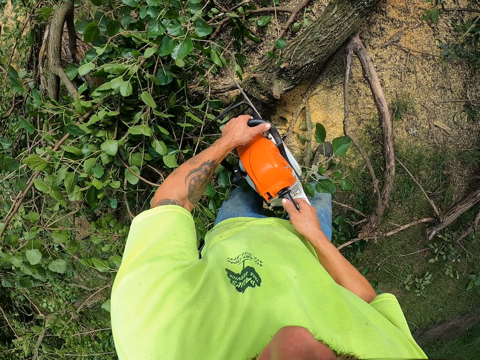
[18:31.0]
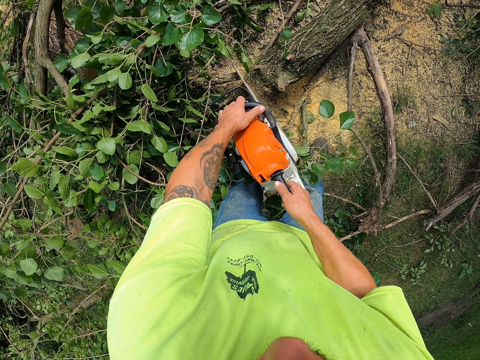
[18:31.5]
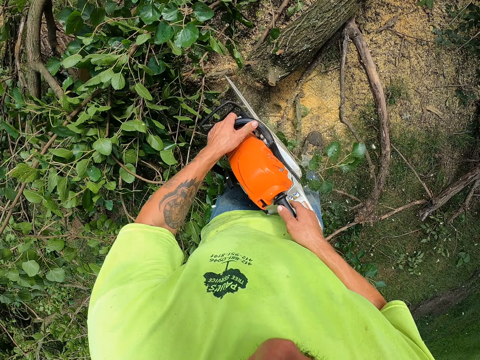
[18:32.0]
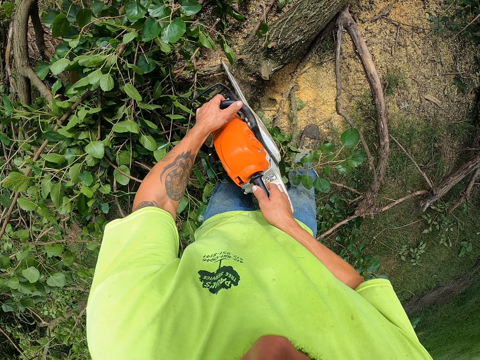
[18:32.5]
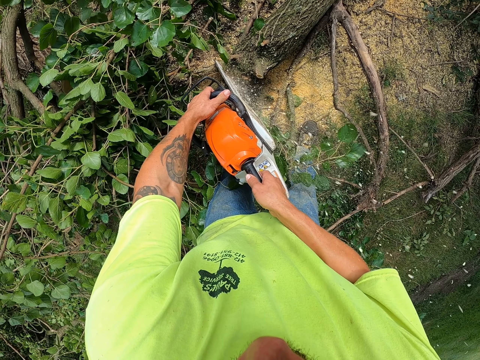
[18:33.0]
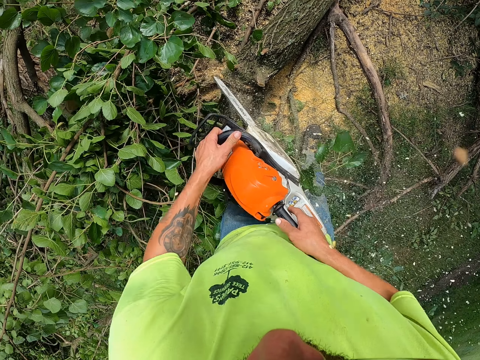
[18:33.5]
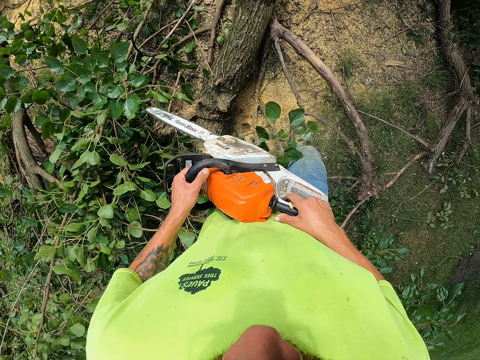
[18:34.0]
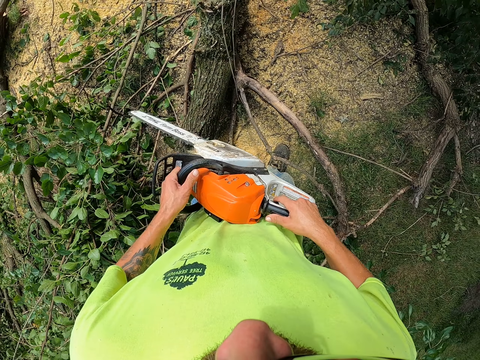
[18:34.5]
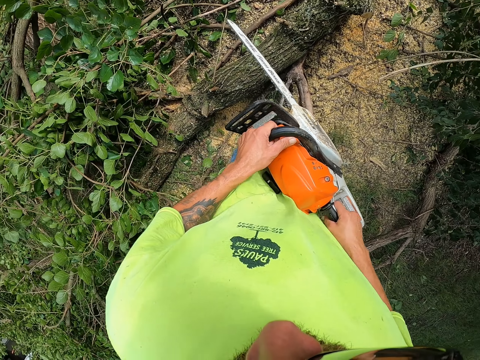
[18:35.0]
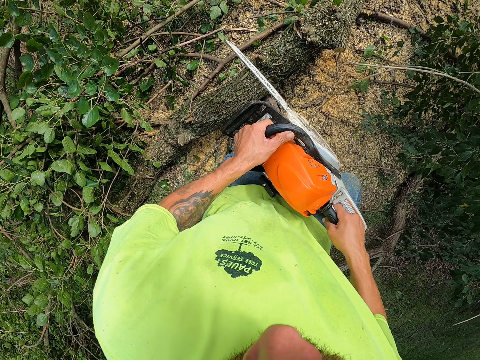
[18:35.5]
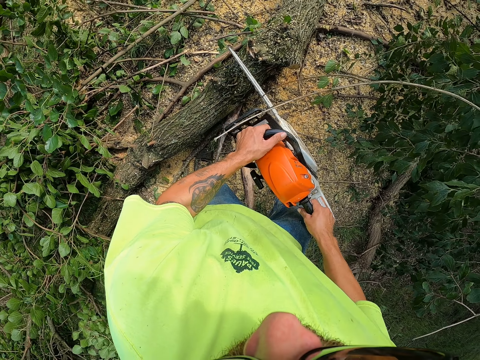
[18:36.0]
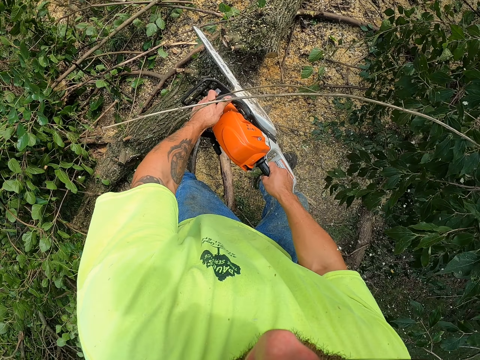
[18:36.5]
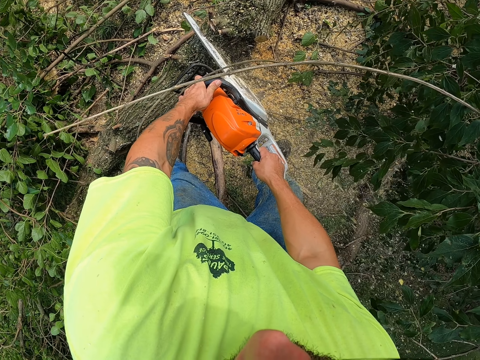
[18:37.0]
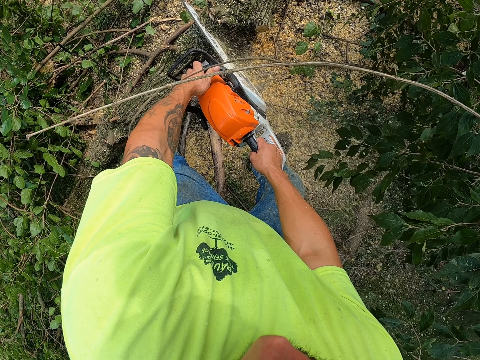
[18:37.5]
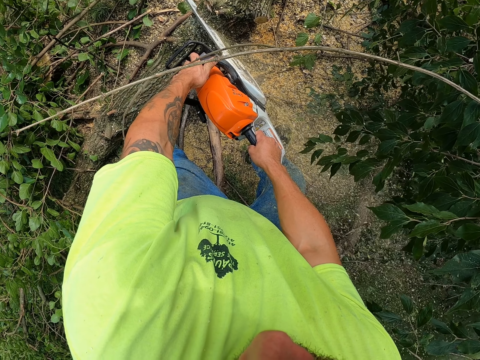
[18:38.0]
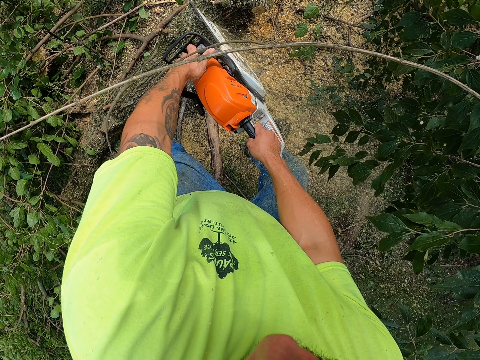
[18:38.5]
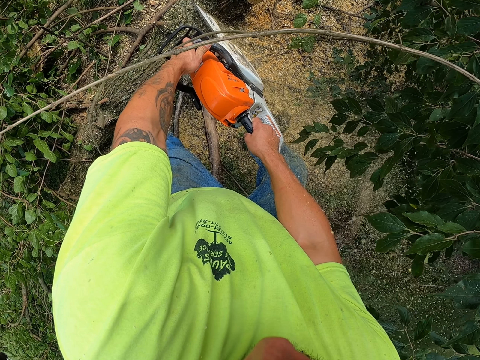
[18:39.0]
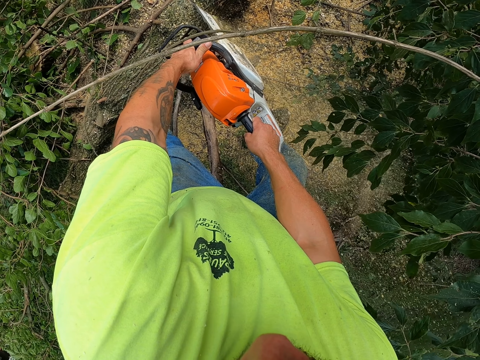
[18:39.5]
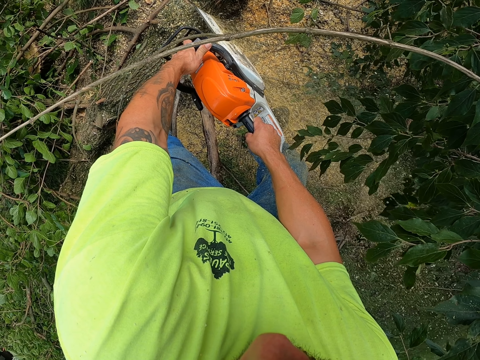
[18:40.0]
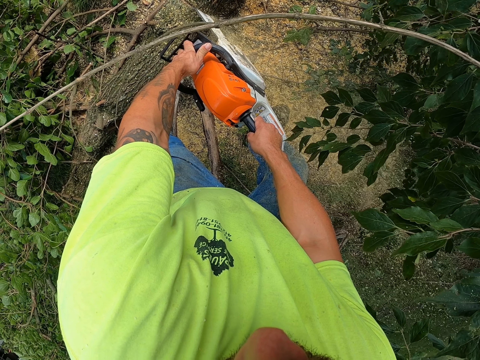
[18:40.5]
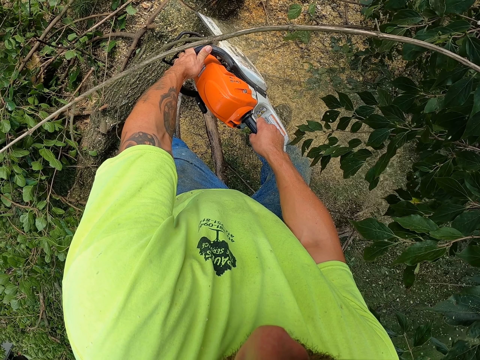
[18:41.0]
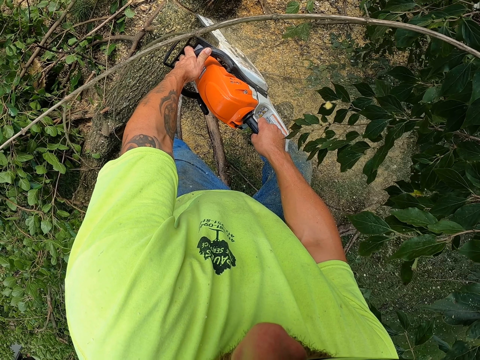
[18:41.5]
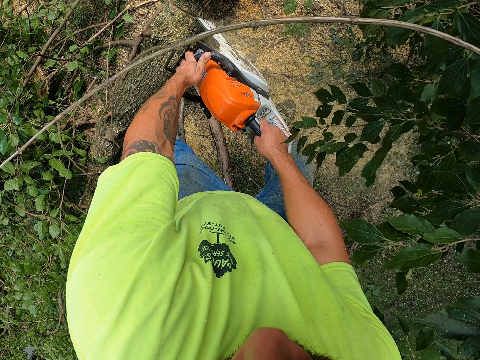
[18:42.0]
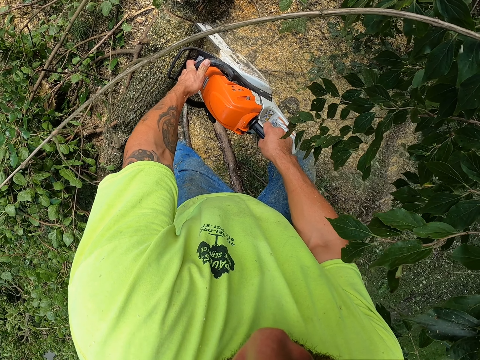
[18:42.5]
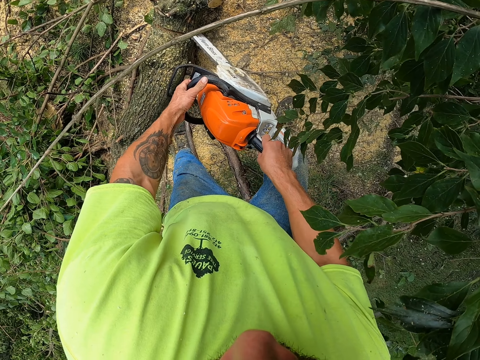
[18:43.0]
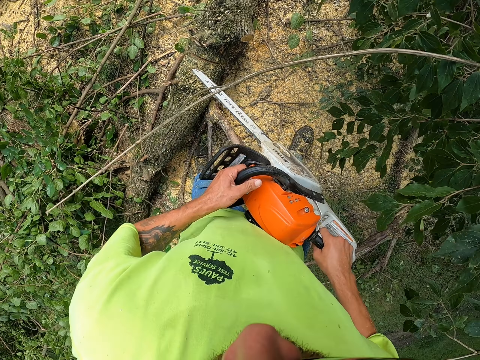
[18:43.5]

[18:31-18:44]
The camera wearer bucks up the tree on the ground with the chainsaw in his hand. He bucks up the tree again, into small pieces.

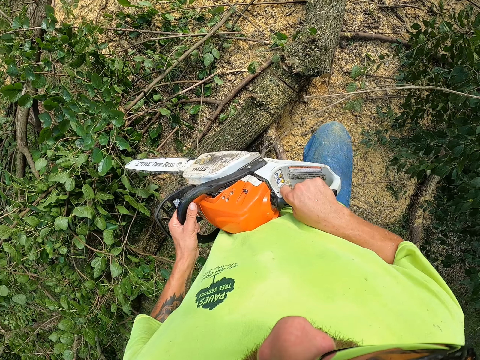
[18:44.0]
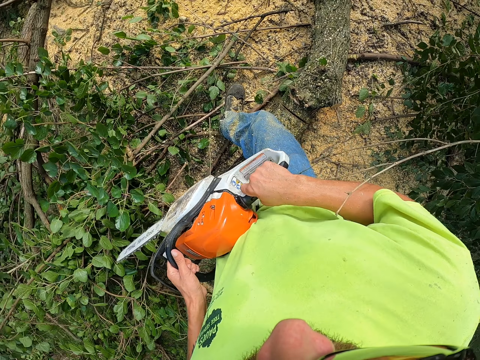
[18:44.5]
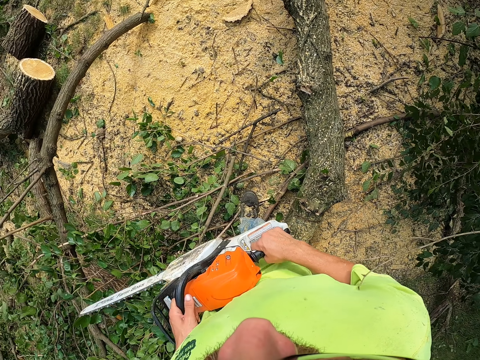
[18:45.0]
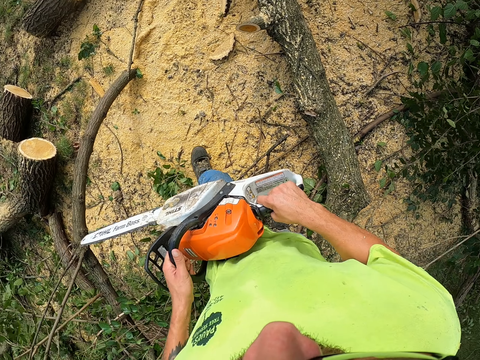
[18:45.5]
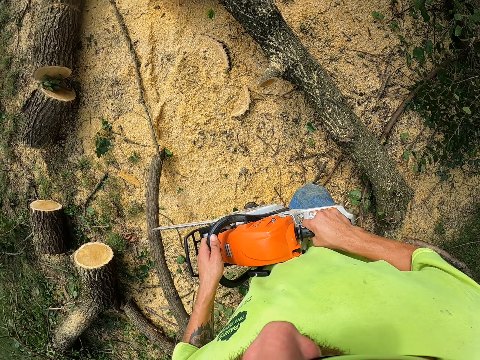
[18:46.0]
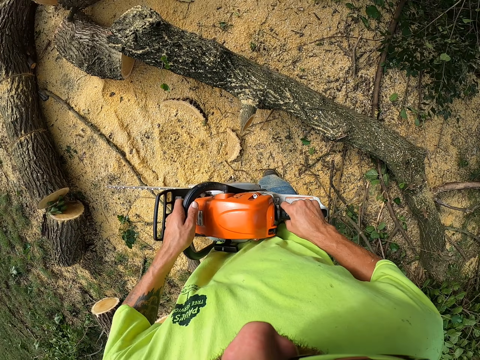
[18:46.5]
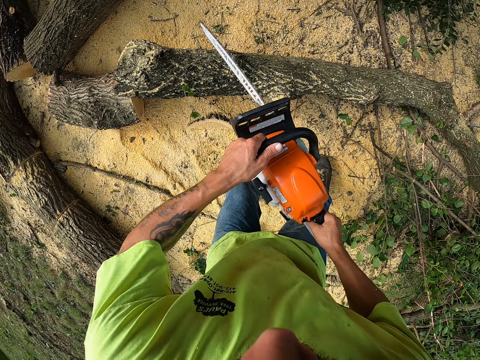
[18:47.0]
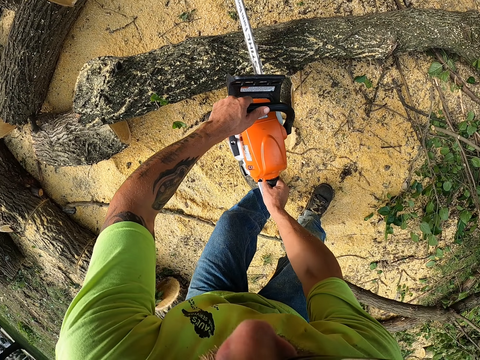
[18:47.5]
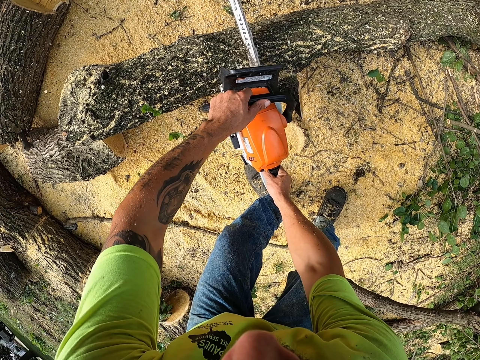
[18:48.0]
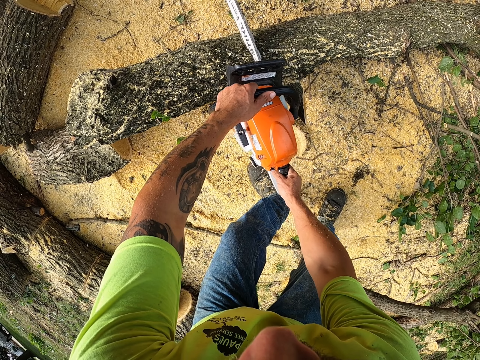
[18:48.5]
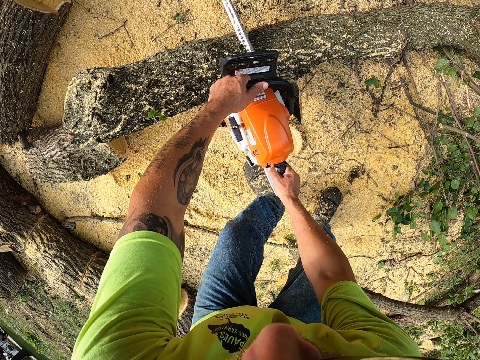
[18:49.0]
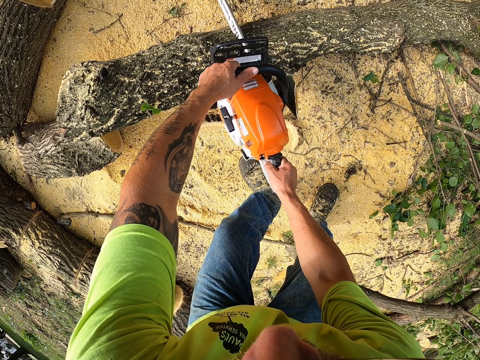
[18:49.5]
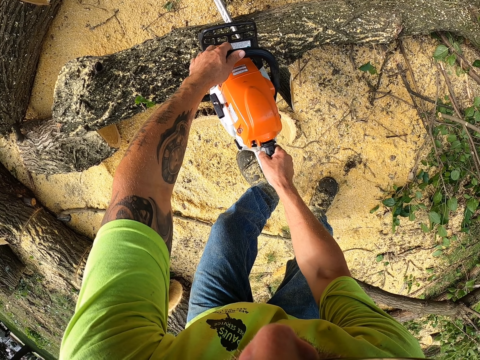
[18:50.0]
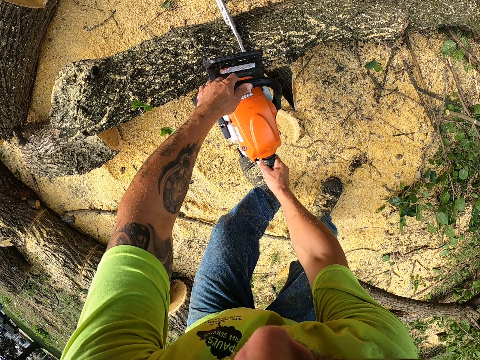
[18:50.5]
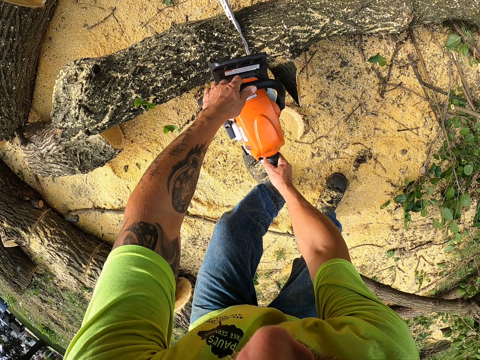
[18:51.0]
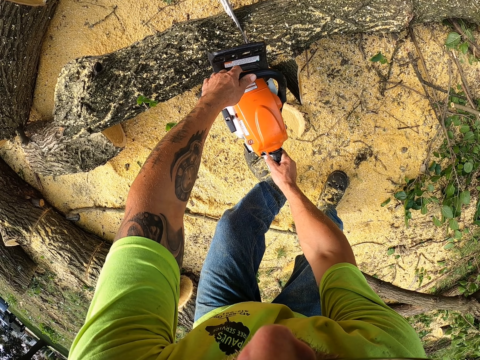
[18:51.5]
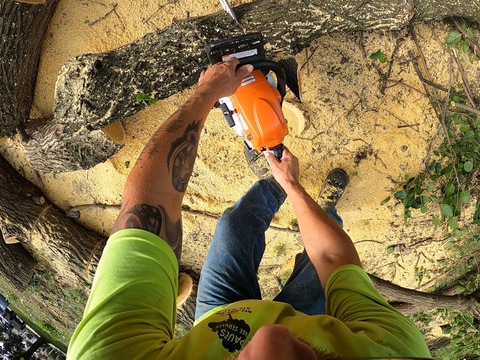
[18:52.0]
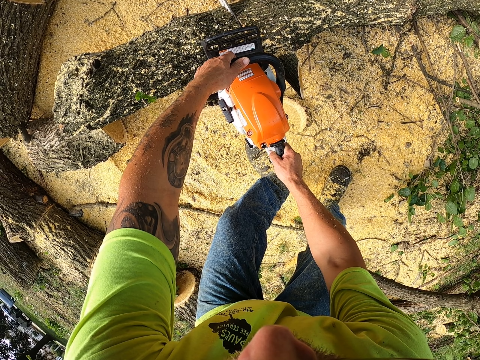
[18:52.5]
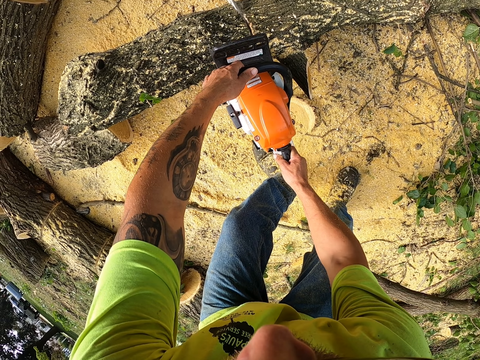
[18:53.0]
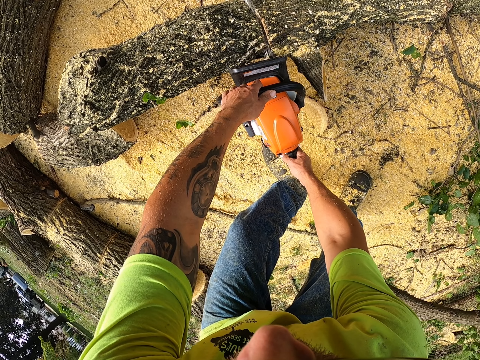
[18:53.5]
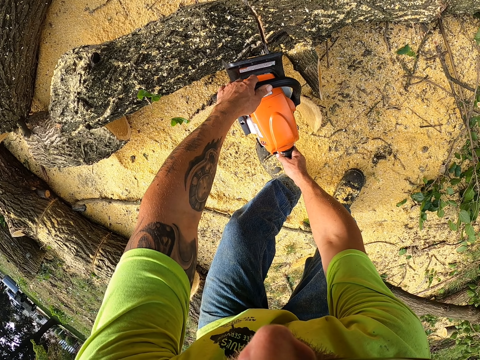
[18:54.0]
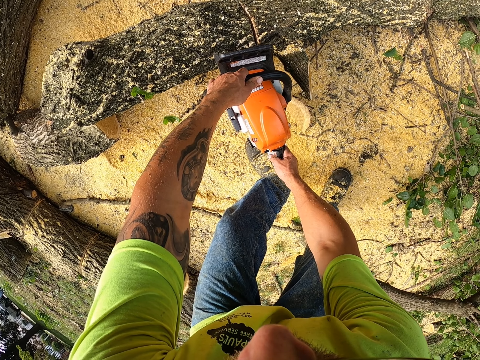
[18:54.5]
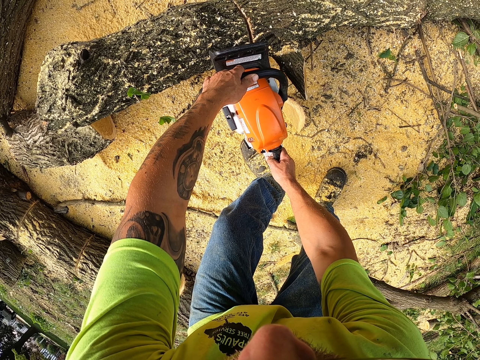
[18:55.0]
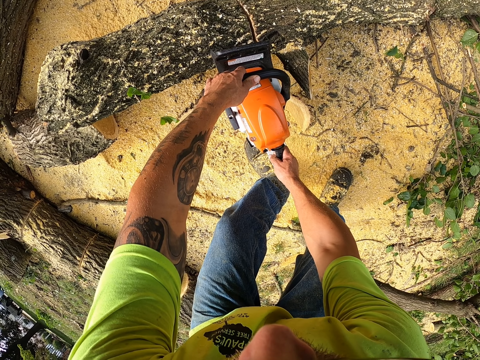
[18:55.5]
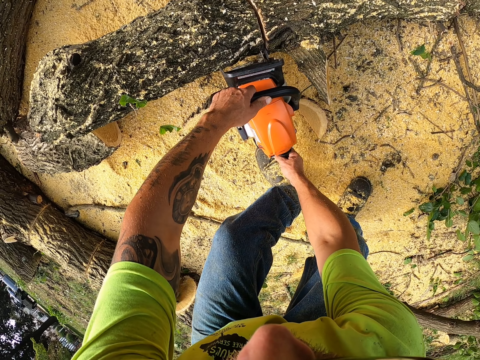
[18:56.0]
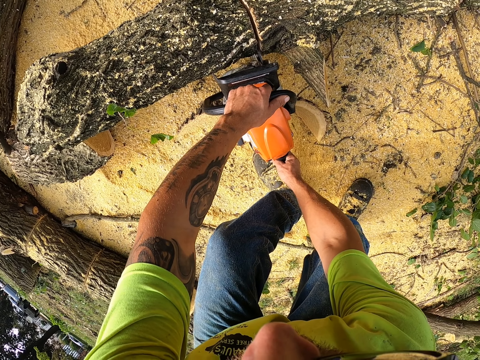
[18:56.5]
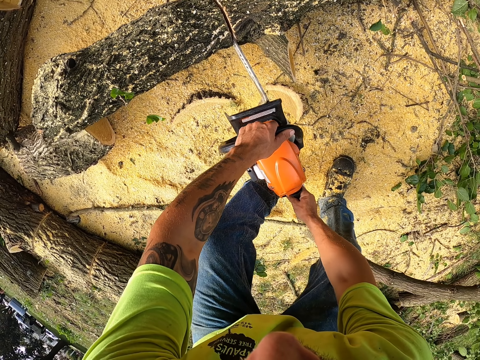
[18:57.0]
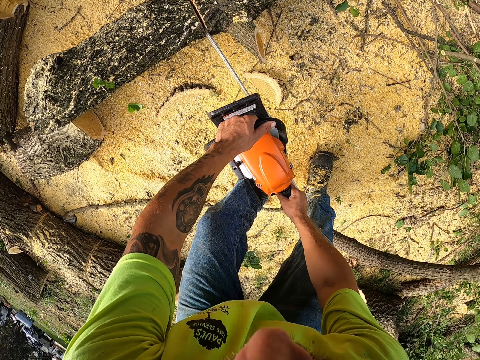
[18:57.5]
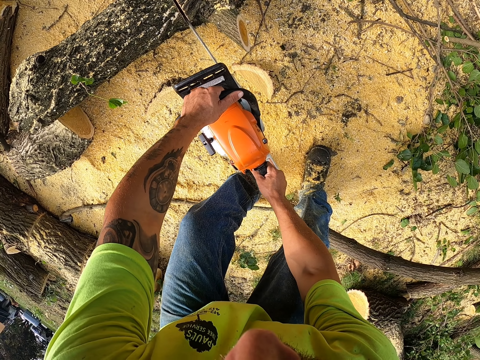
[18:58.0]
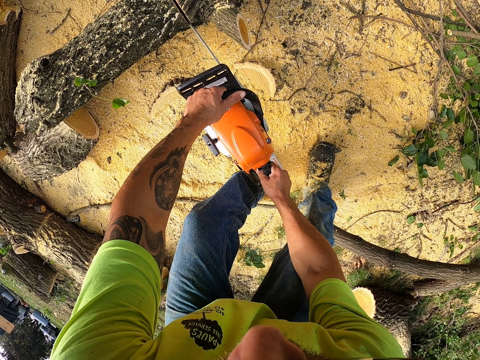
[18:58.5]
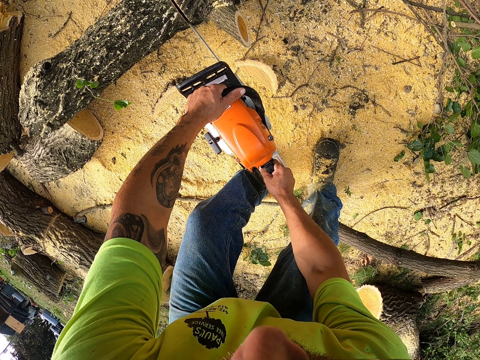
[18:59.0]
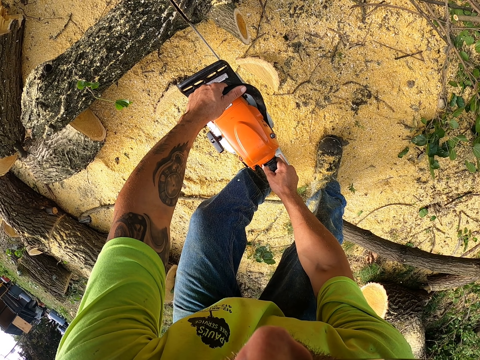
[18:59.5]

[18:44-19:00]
The camera wearer steps on the sawdust. He bucks up the tree on the ground with the chainsaw in his hand.
